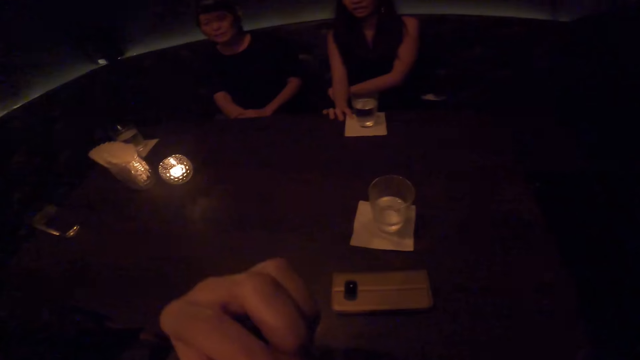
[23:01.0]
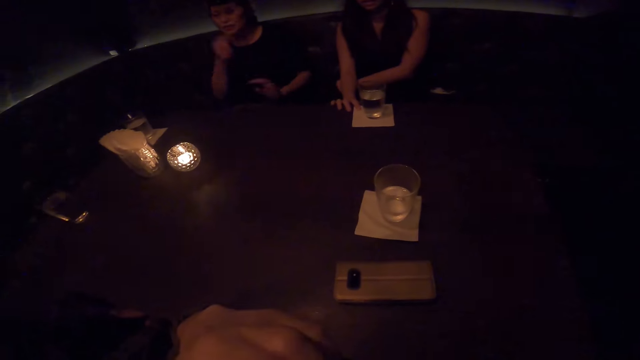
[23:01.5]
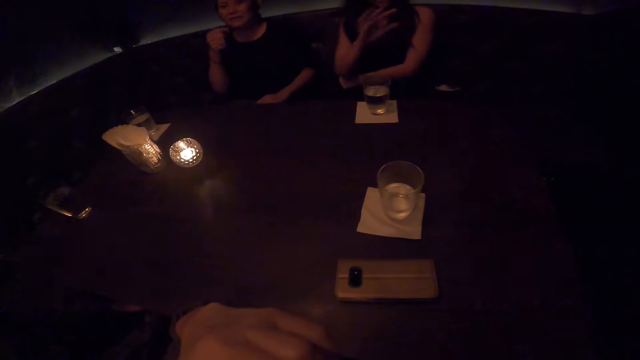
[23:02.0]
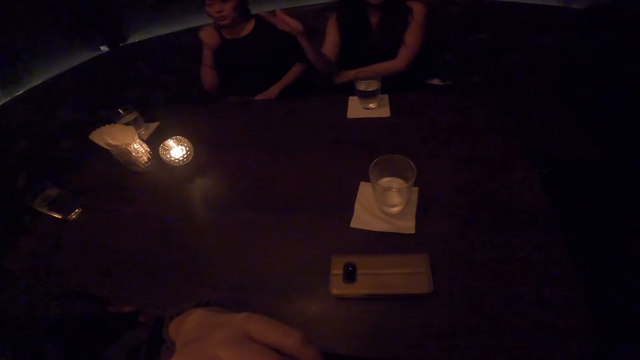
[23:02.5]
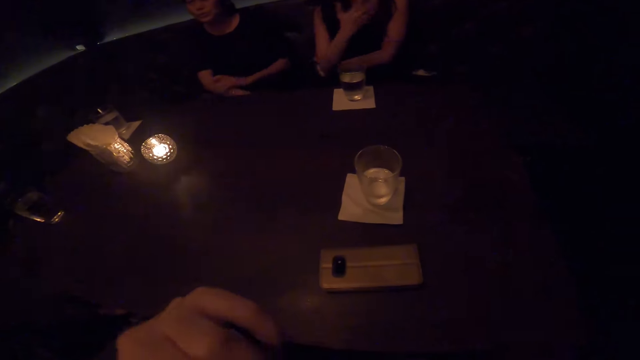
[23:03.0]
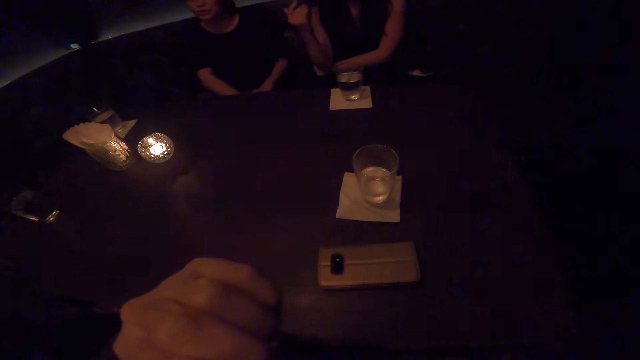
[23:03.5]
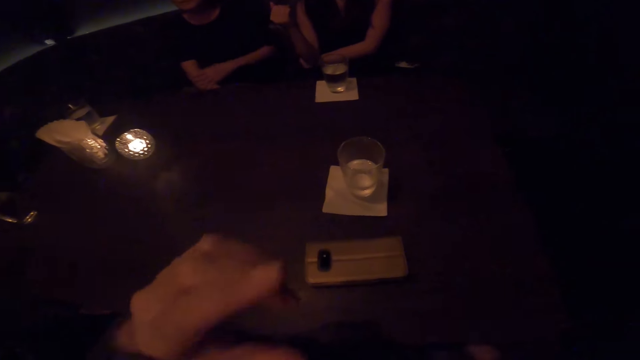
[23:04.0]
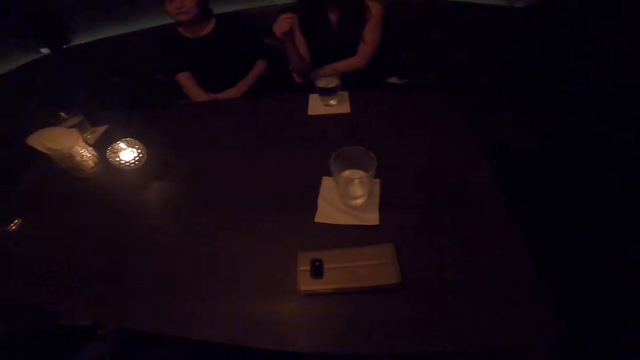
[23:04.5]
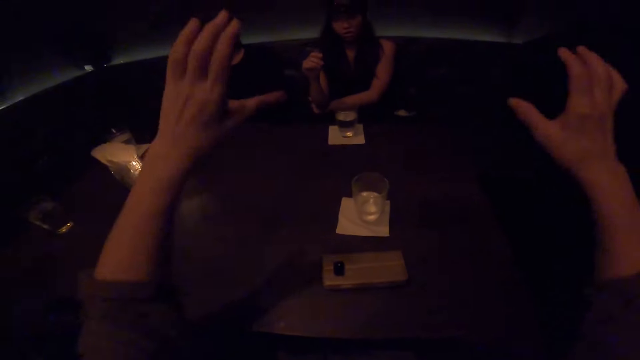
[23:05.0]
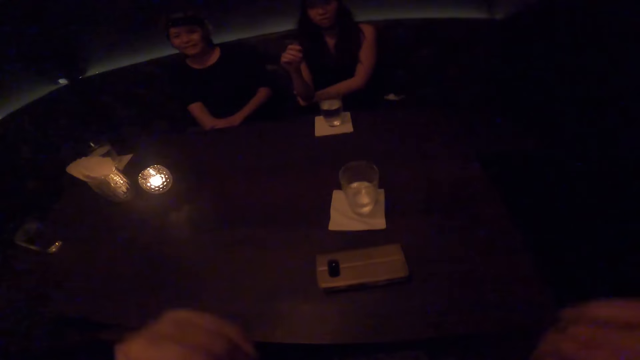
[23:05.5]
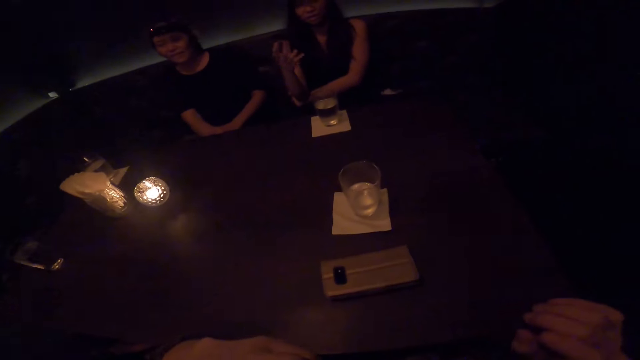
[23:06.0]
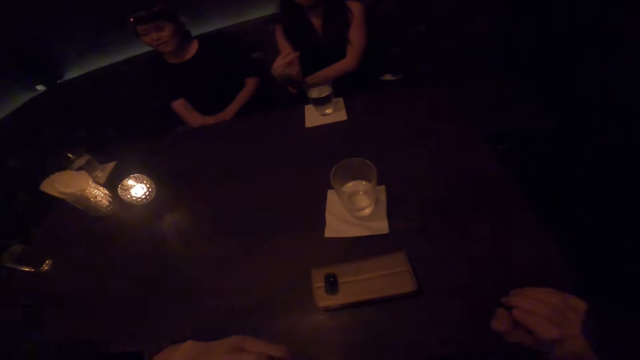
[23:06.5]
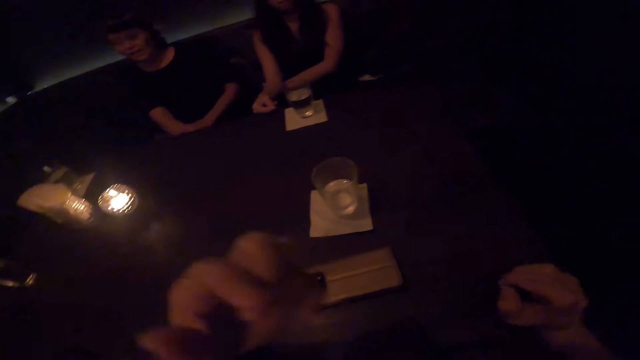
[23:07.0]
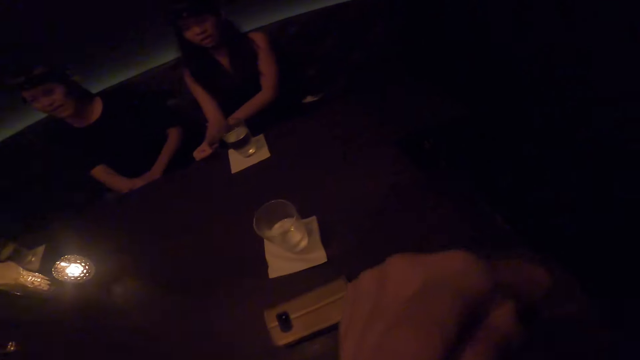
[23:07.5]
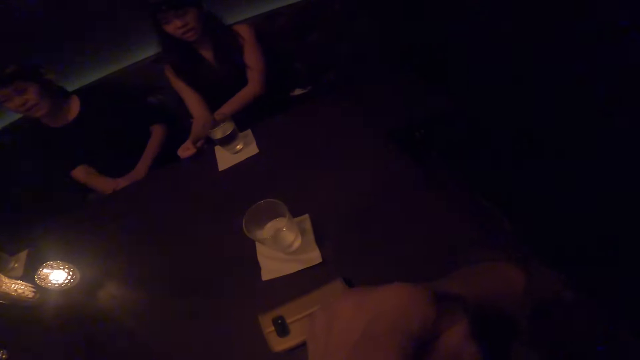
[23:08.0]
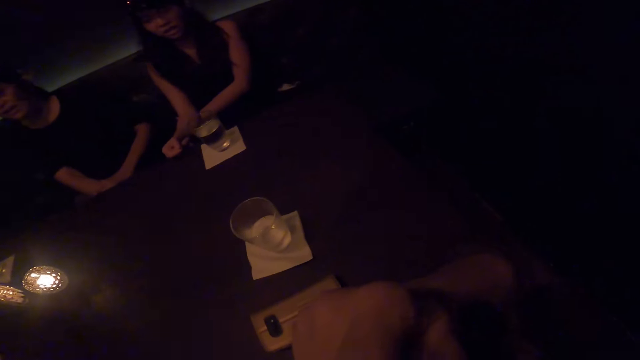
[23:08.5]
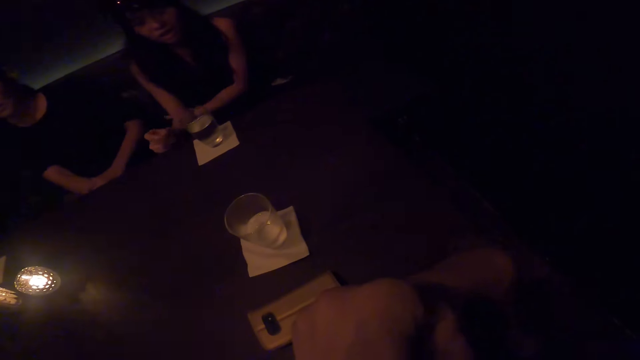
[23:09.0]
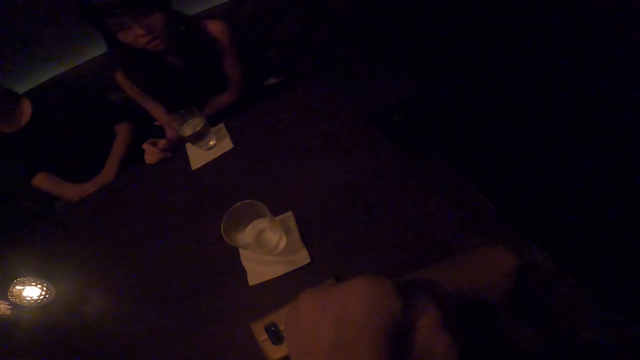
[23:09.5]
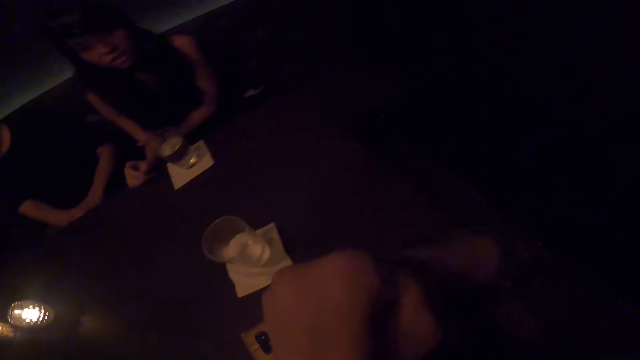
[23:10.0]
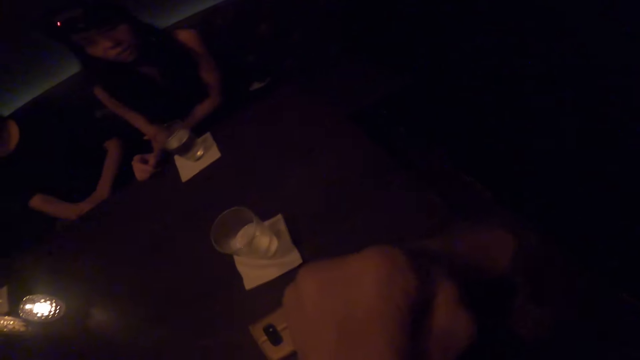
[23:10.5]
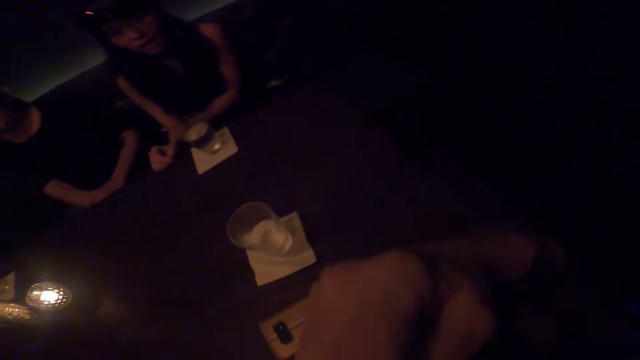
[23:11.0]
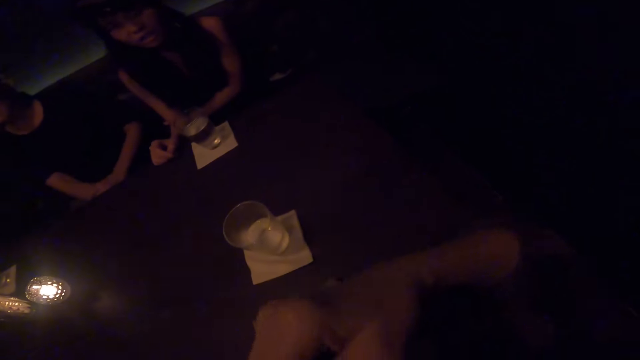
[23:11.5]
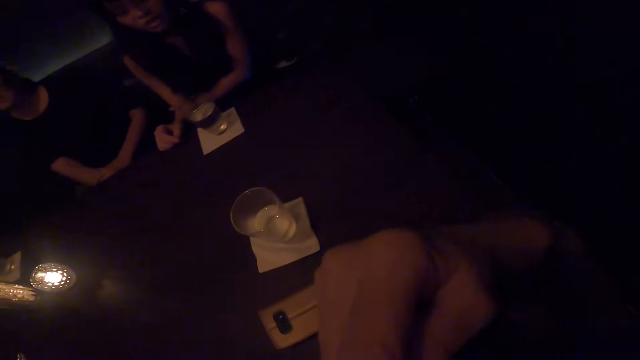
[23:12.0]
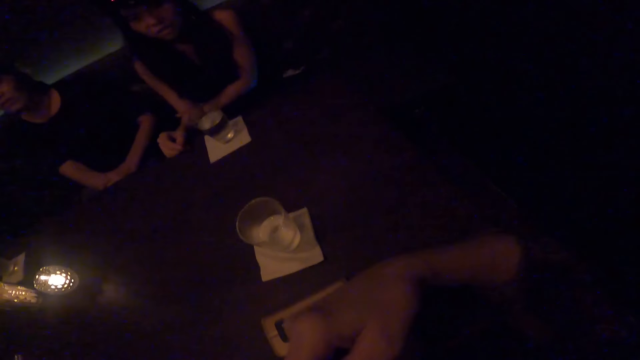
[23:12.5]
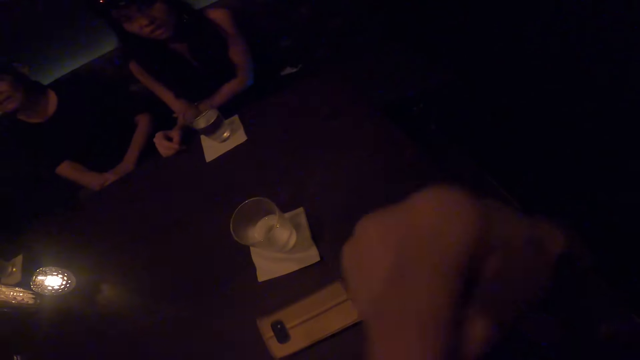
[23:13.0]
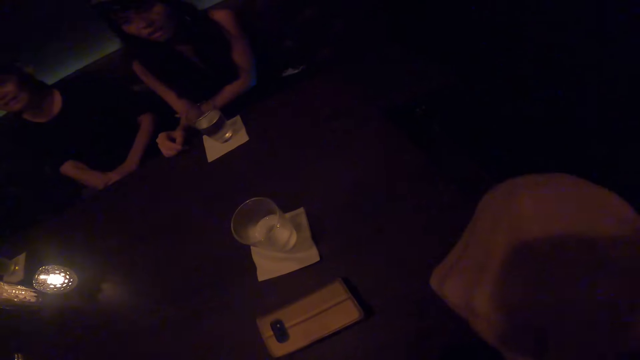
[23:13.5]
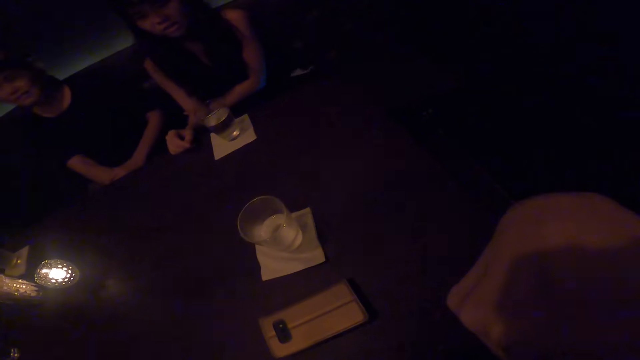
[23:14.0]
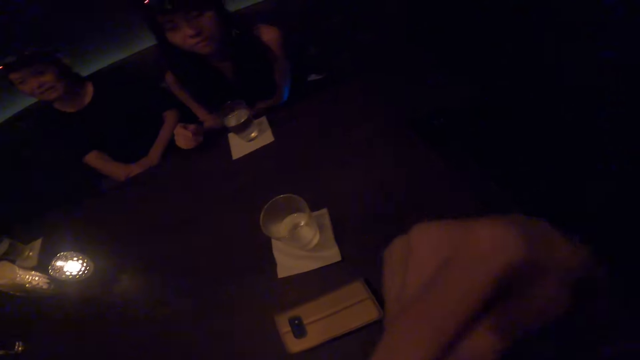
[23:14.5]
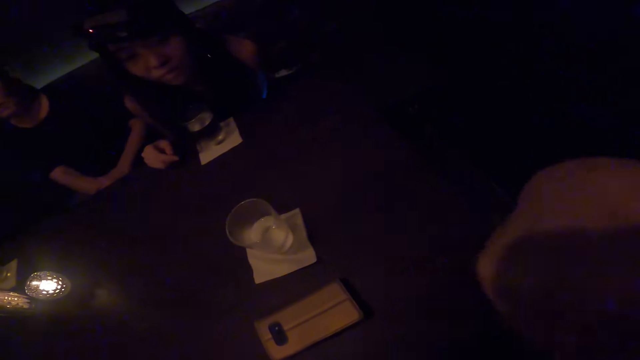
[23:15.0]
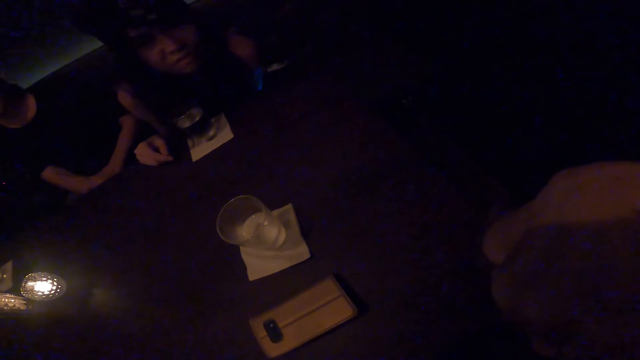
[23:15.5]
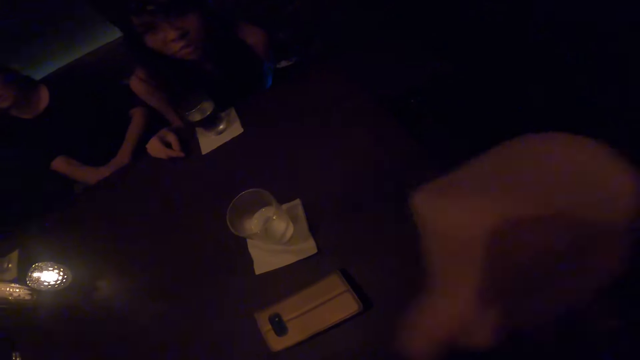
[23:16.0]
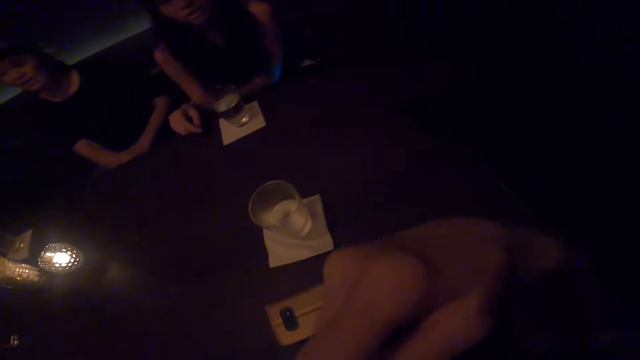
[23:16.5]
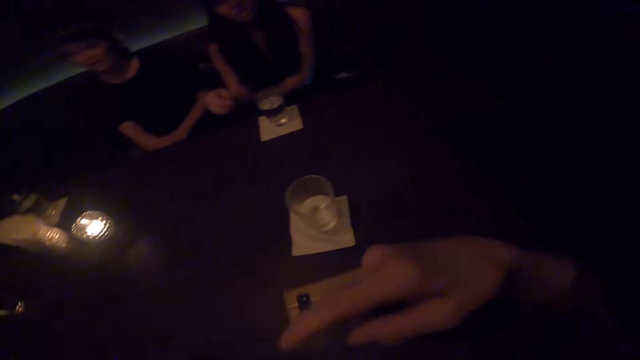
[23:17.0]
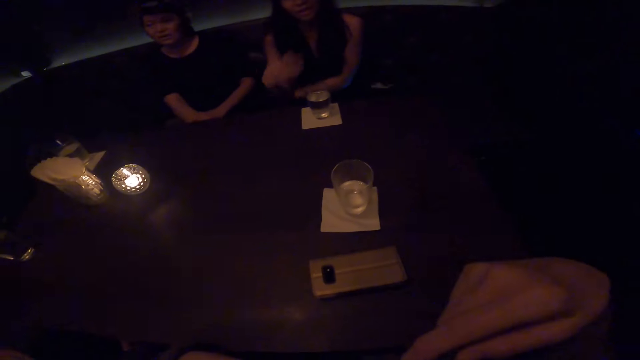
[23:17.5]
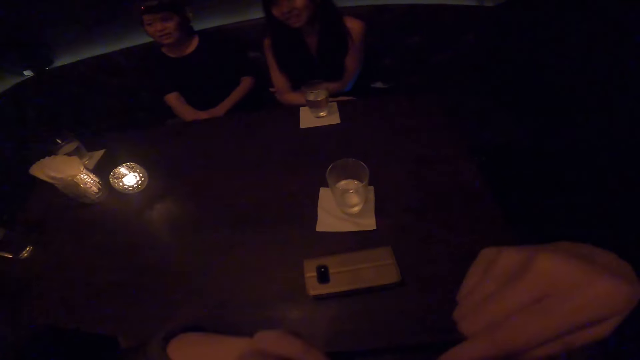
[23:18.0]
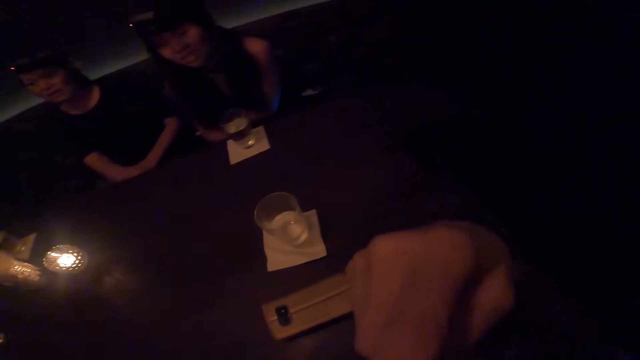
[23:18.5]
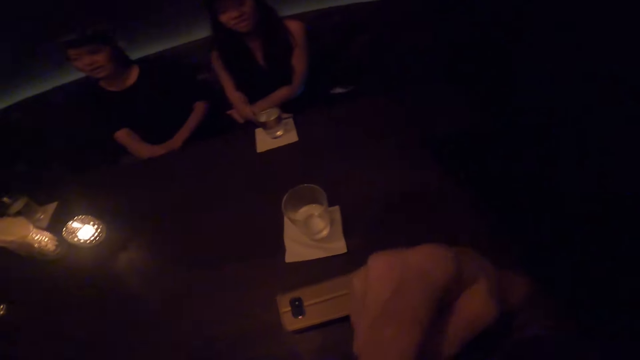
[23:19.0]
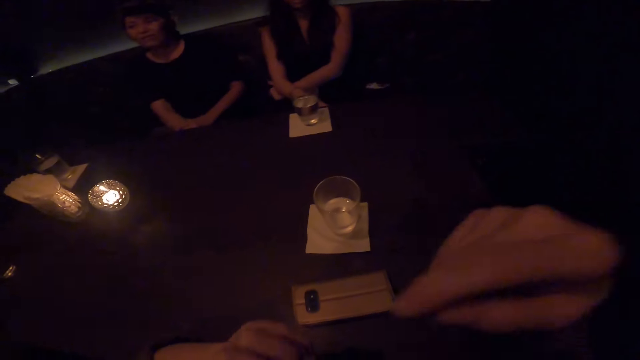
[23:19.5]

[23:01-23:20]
The camera wearer talks to a woman. Another woman looks at the camera wearer. The camera wearer talks to the people.

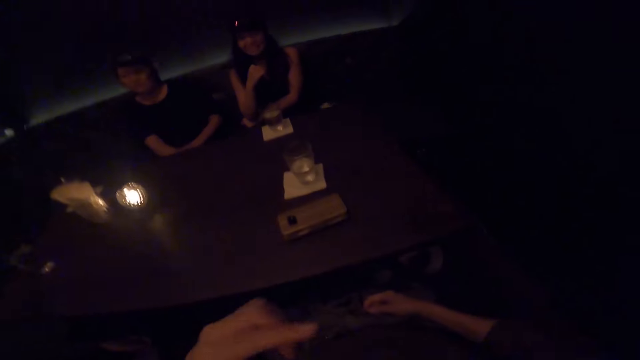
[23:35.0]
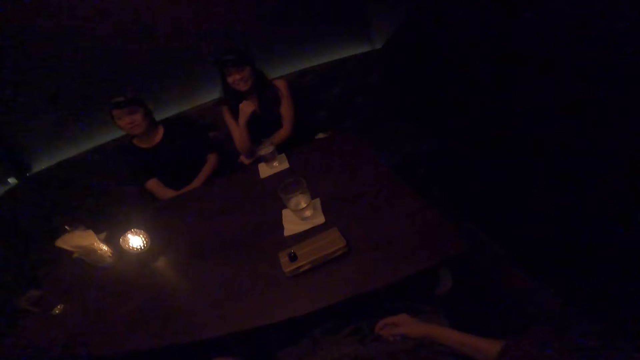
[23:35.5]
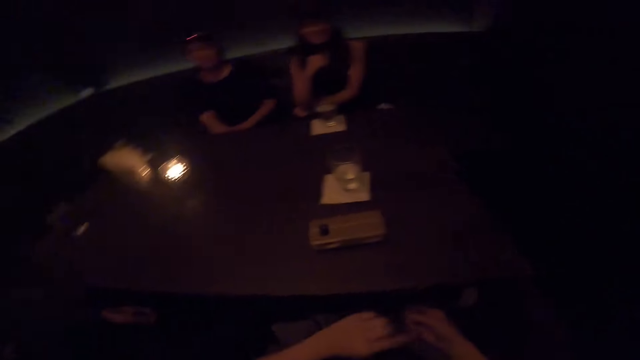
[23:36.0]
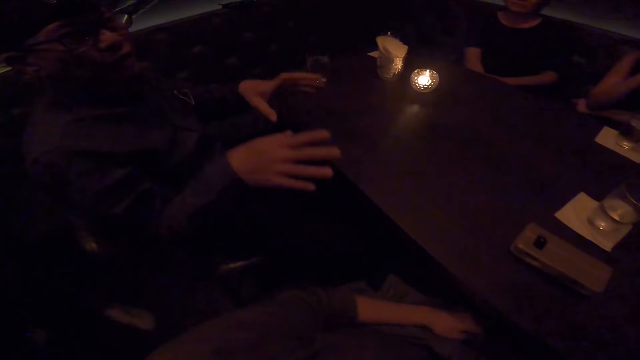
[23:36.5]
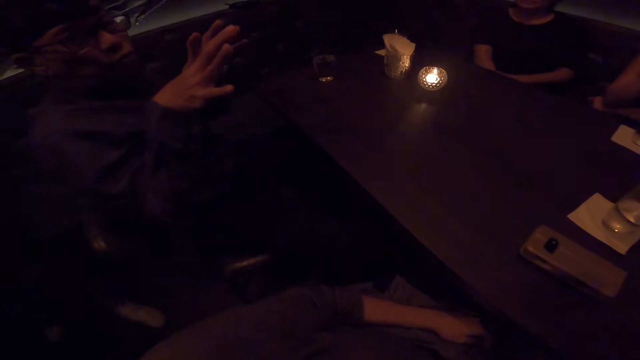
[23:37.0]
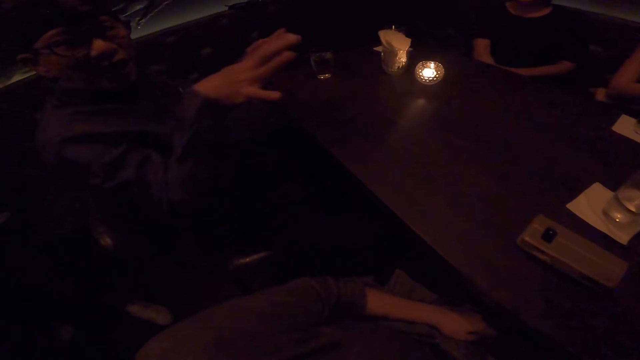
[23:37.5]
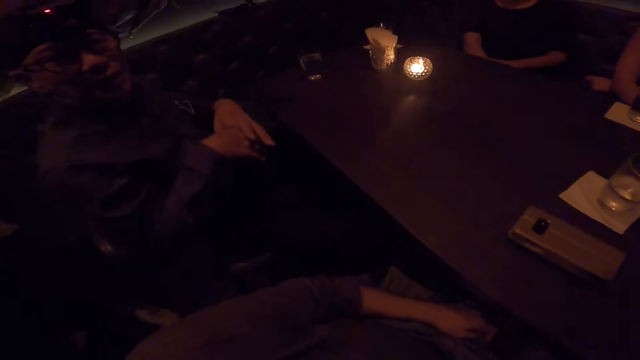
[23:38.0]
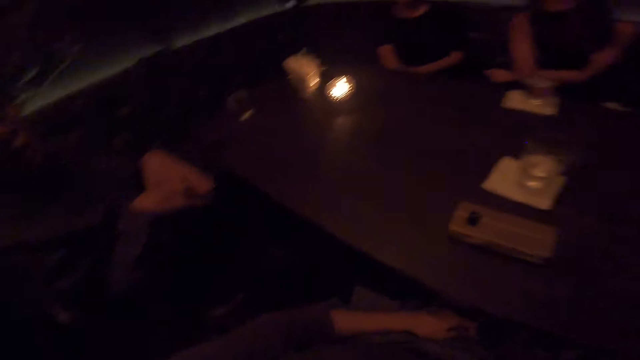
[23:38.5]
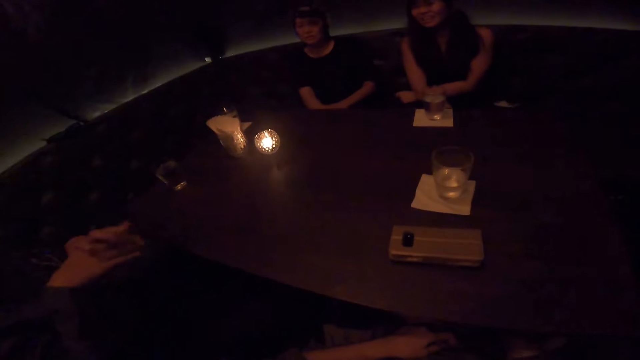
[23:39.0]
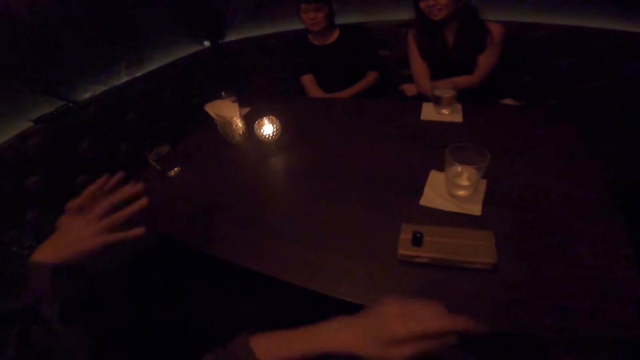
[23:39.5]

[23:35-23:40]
A man talks to the people in the room. The camera wearer talks to the man.
